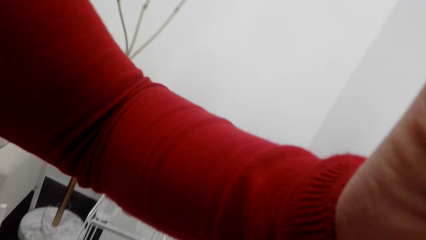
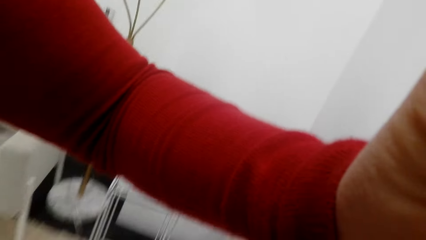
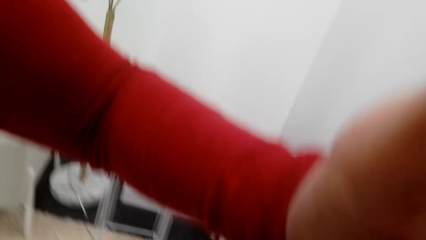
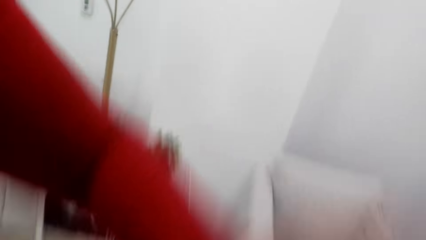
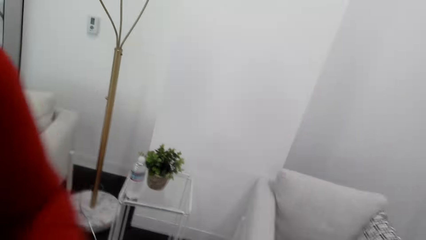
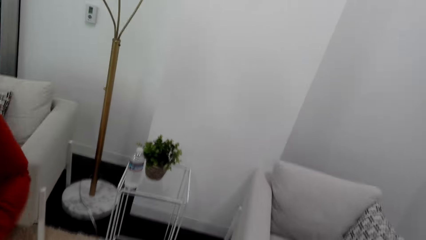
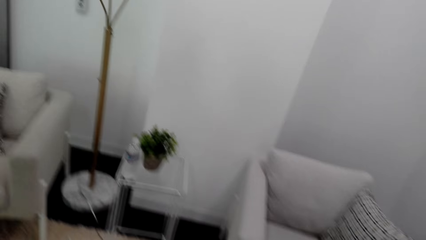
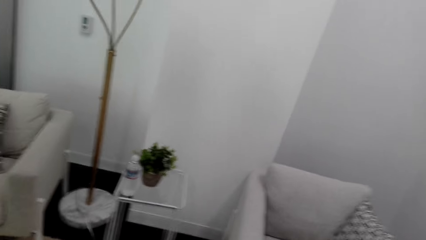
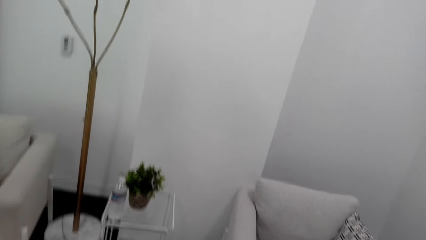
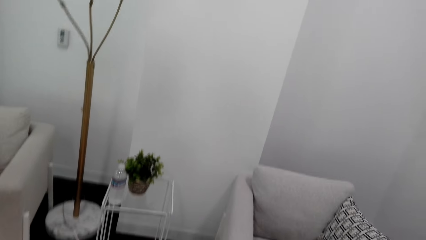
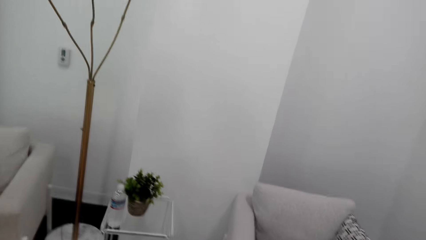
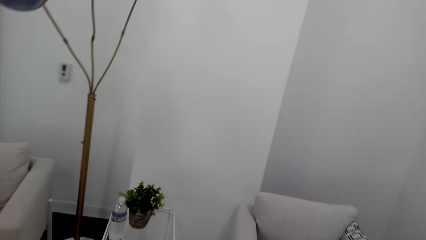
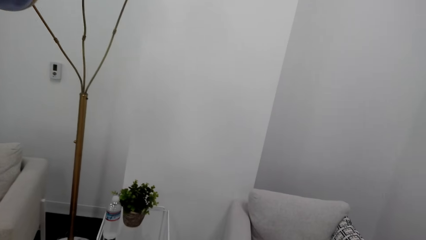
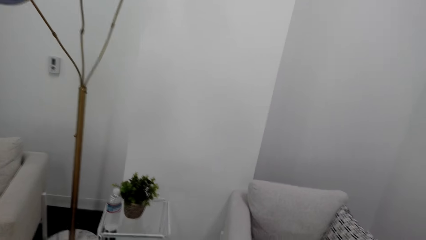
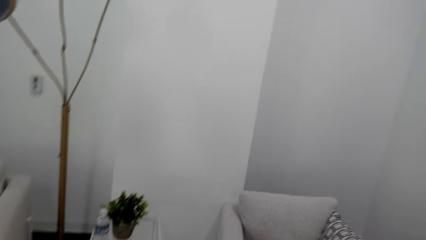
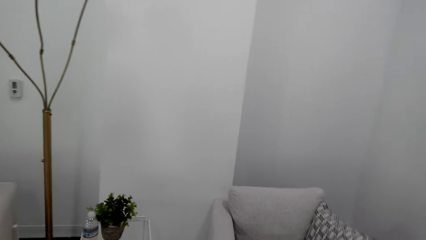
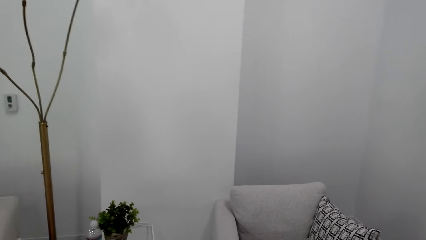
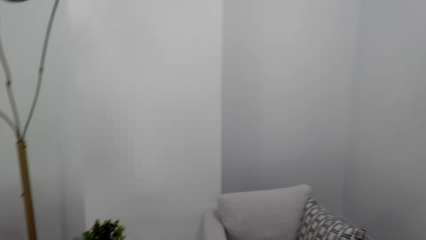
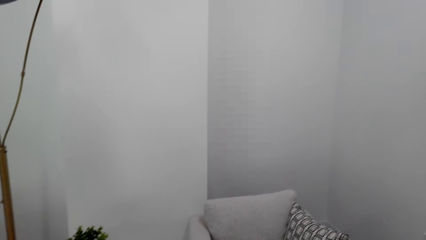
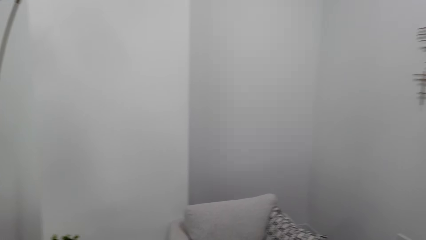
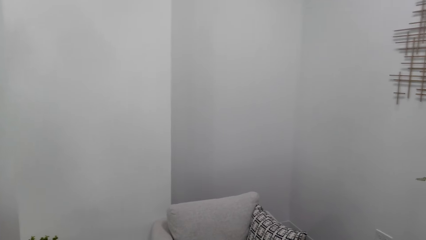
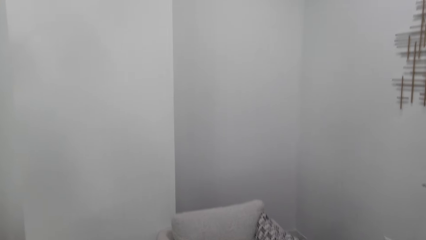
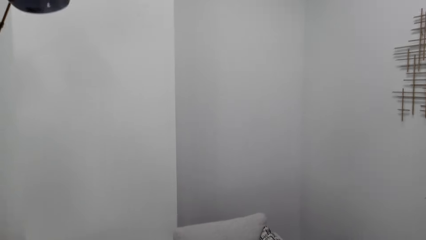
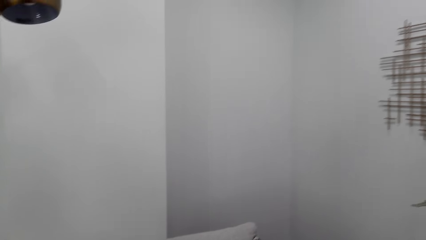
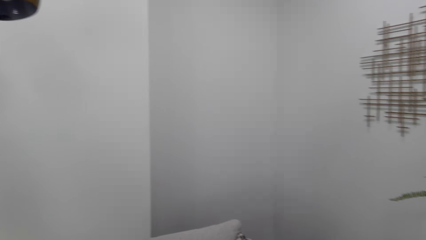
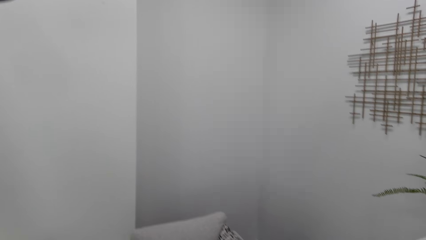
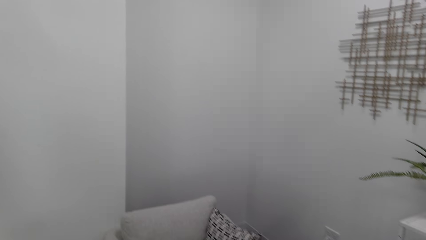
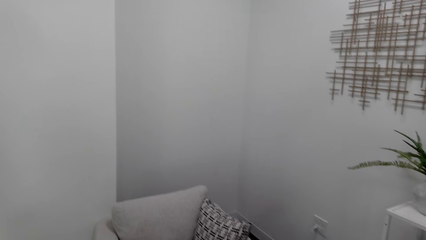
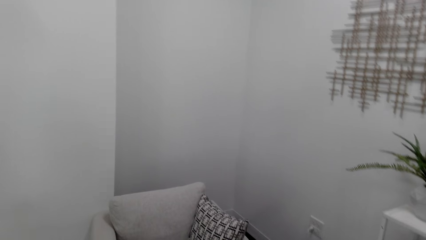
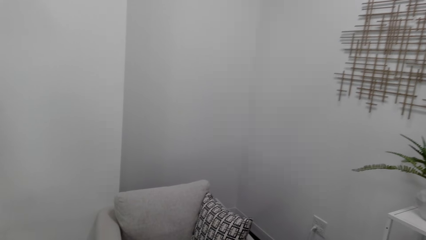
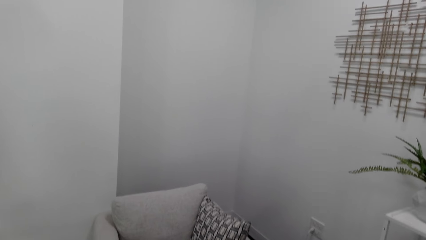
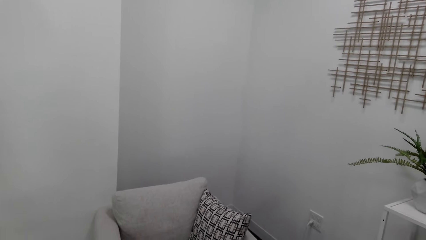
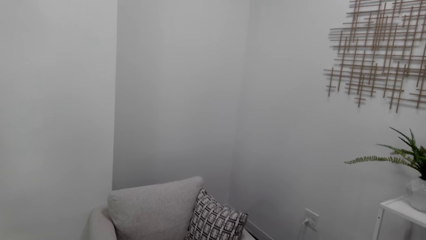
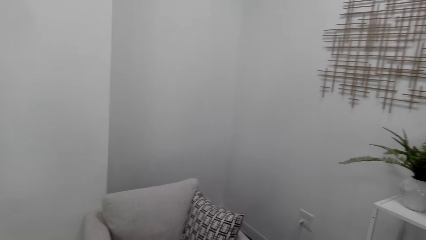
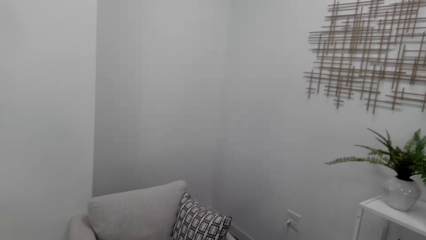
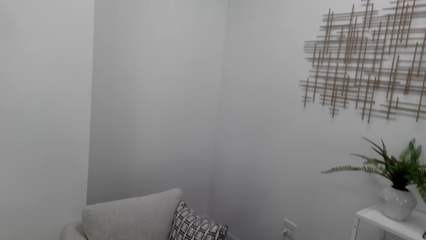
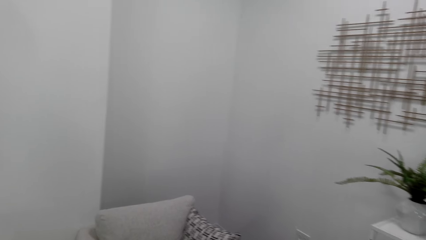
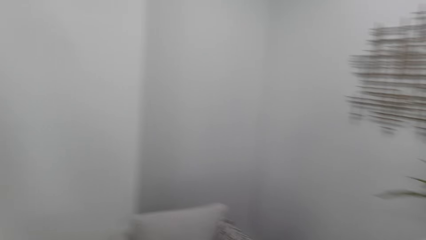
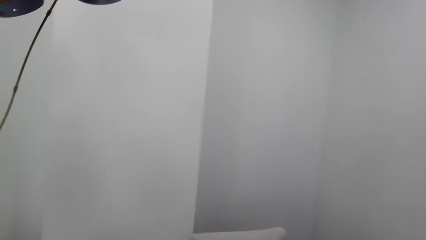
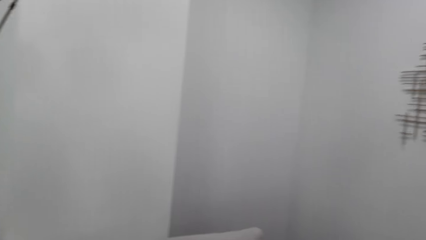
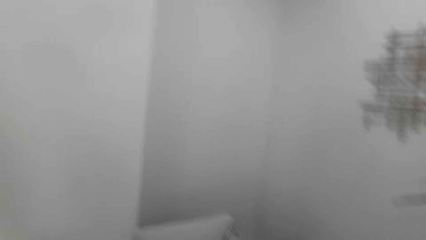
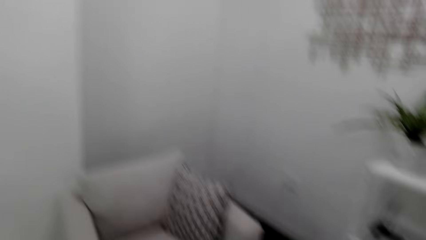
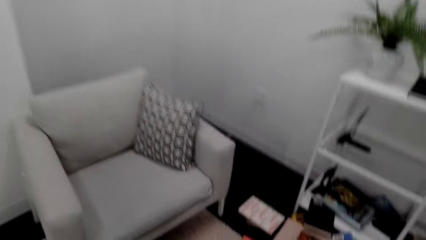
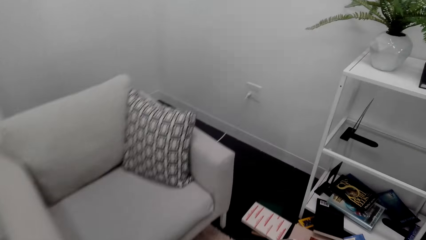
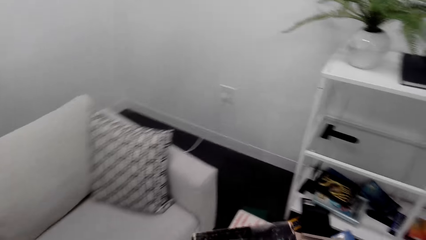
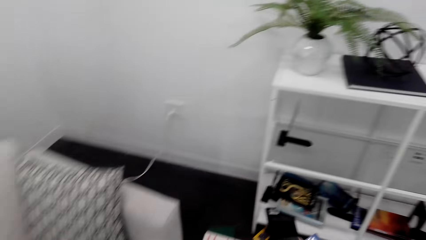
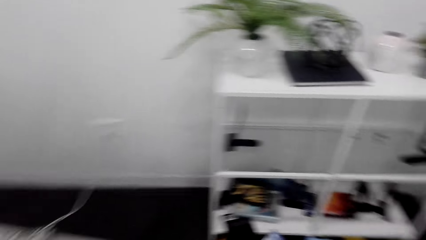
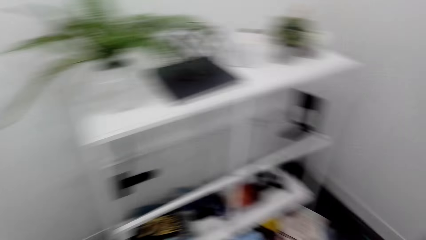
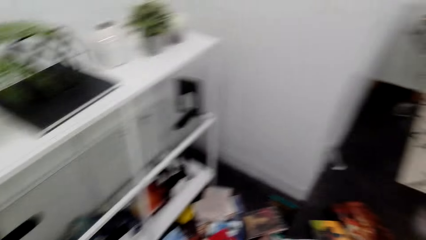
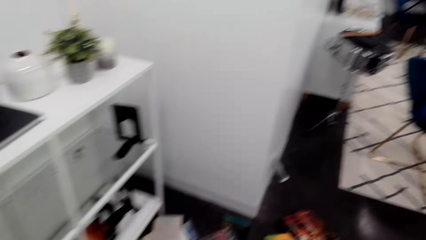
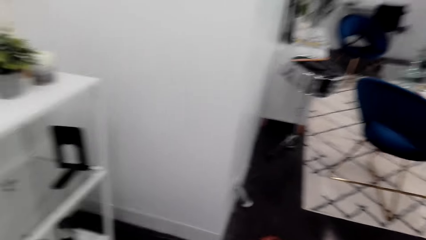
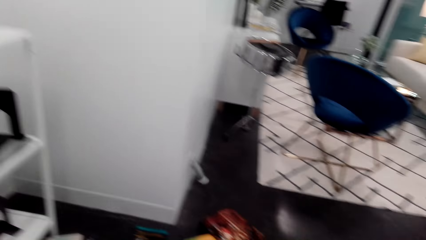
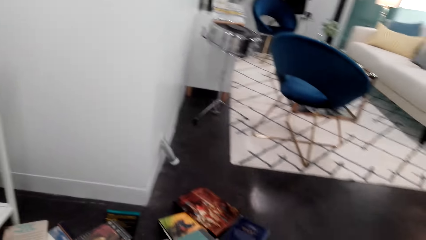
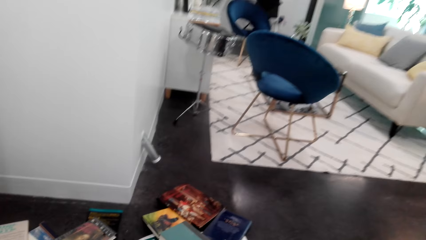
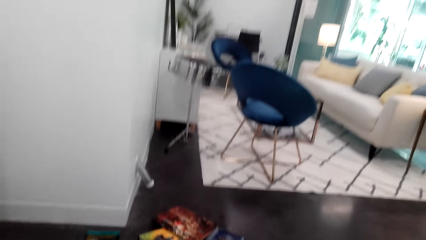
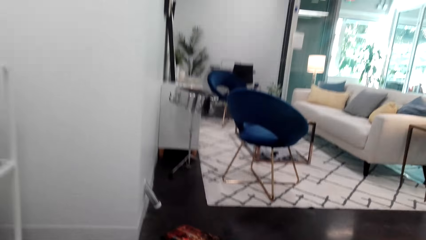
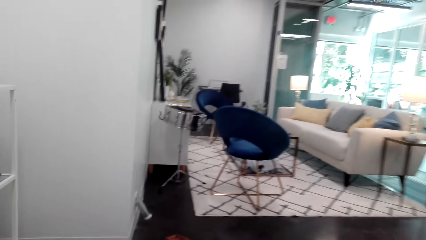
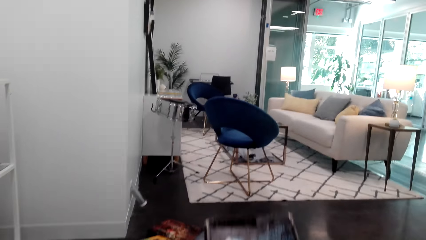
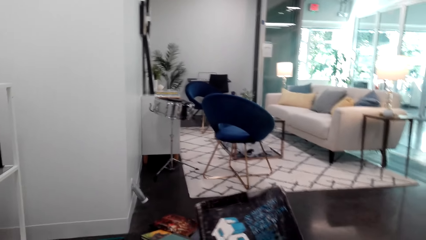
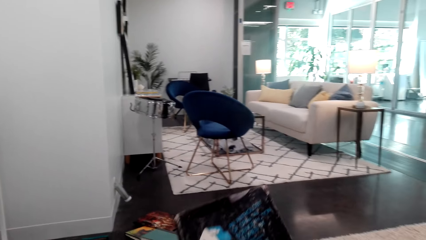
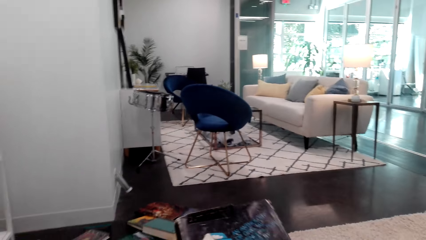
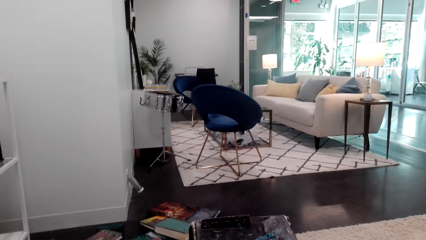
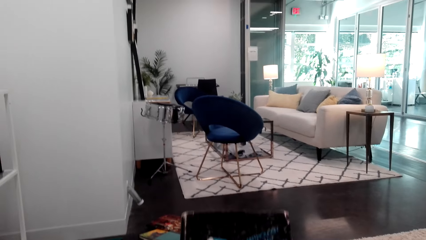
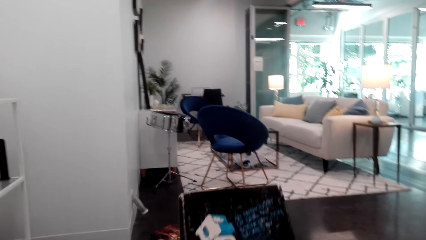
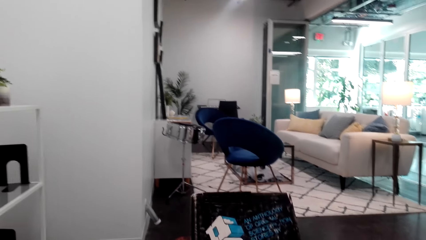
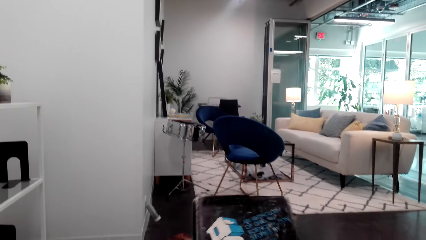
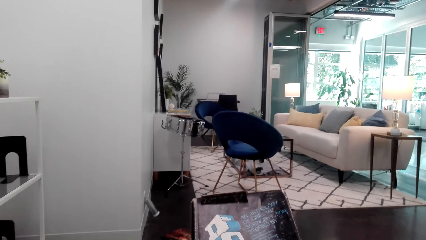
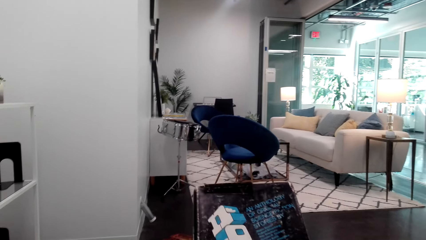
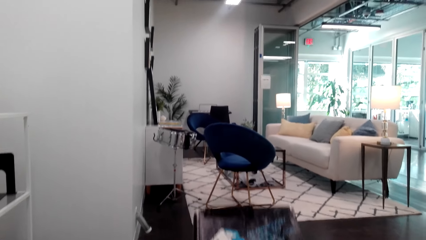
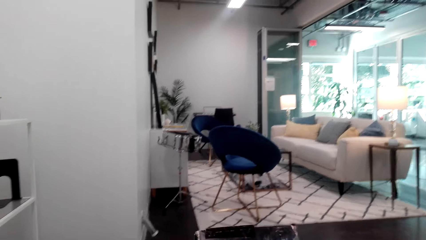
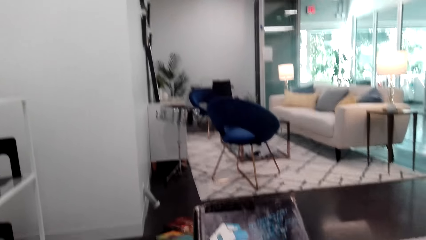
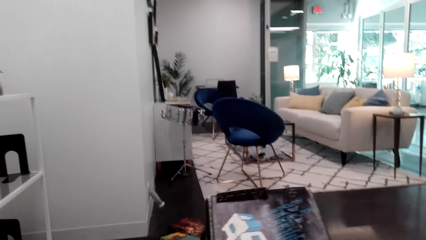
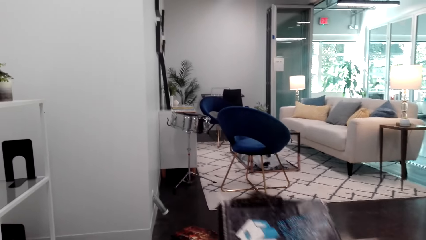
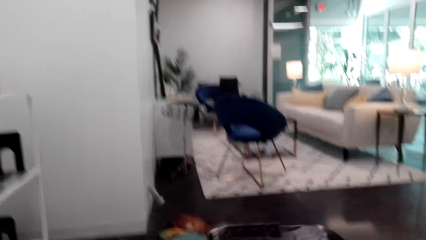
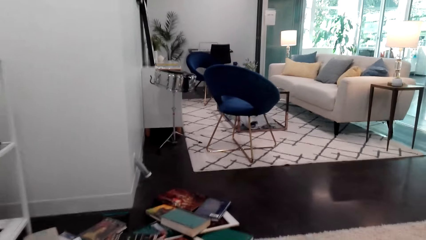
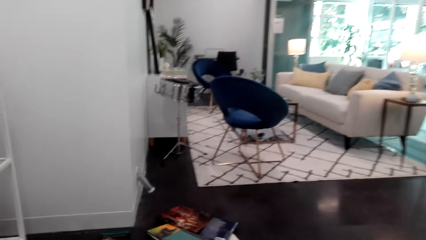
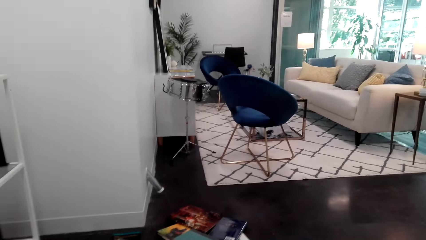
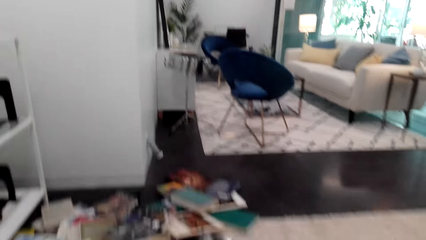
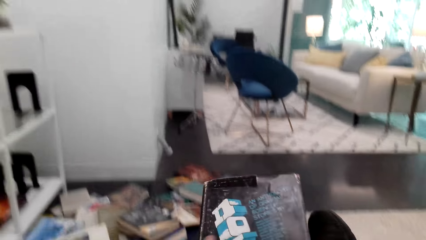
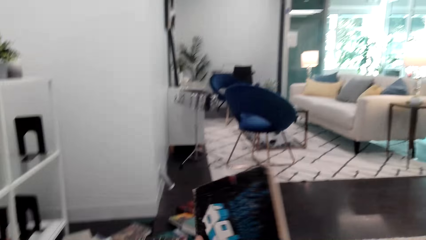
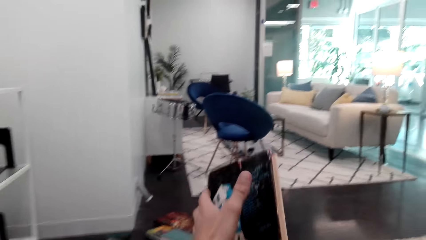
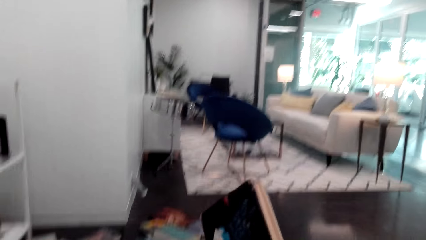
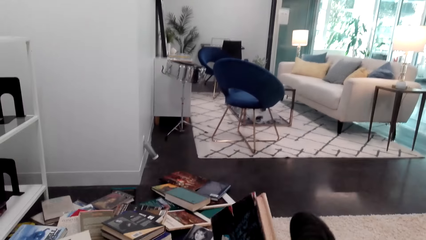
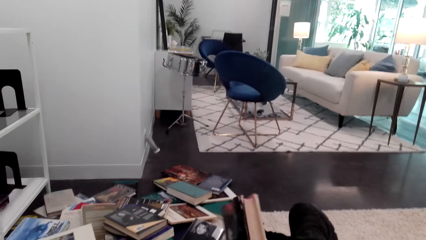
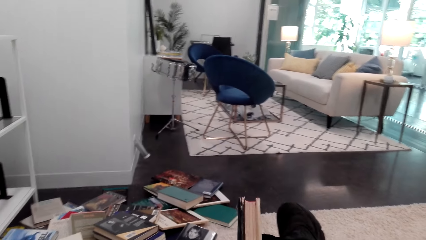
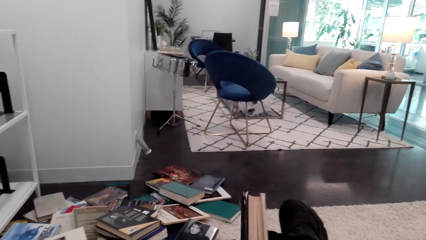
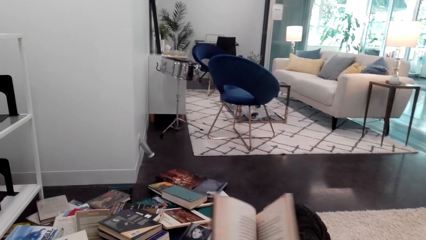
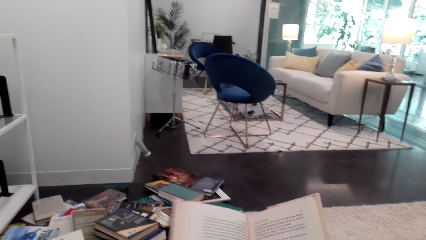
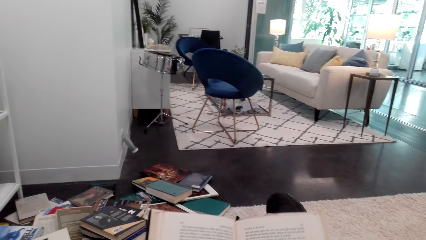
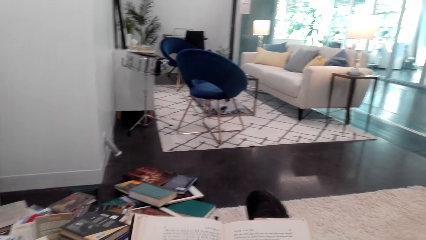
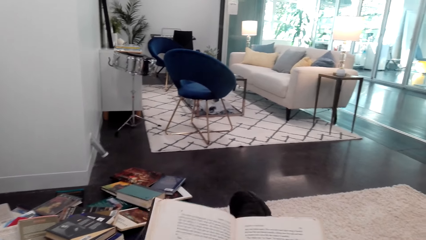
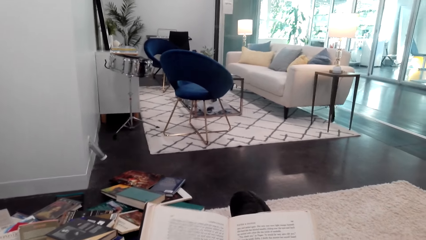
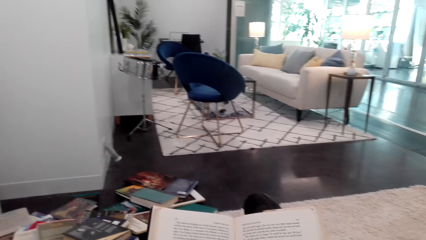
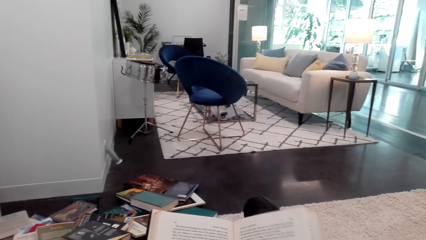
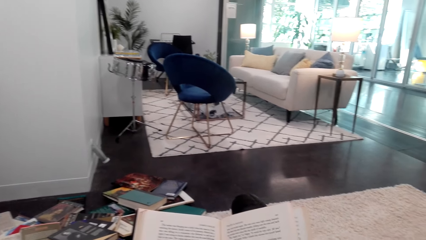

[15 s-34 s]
The camera wearer looks around. A woman touches on the camera. The camera wearer mounts on the camera. They look around in the room. They read a book cover. They open the book and hold the book in hands.
